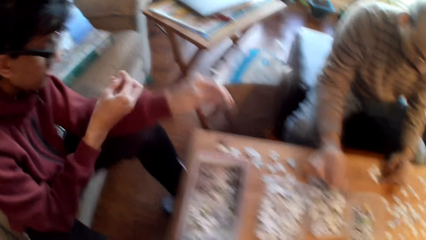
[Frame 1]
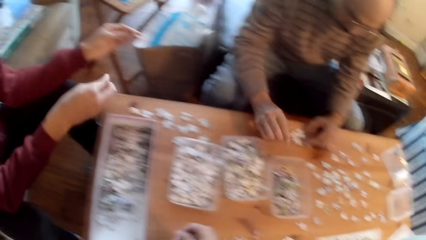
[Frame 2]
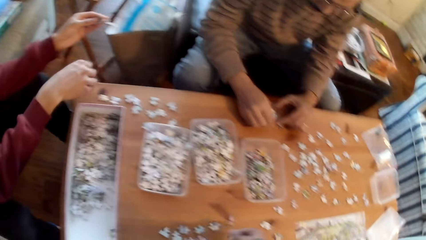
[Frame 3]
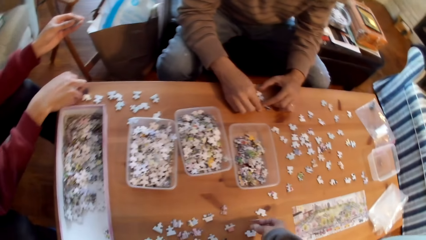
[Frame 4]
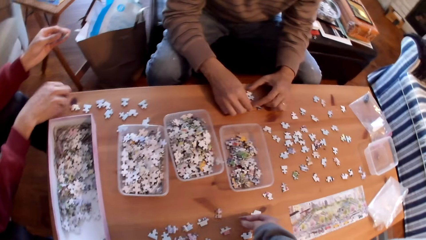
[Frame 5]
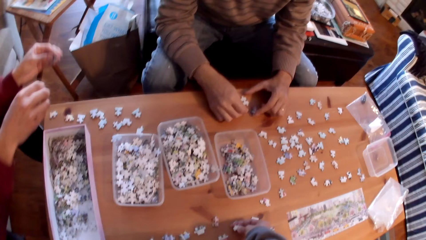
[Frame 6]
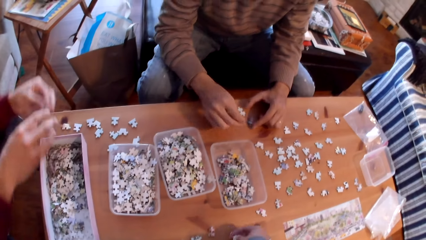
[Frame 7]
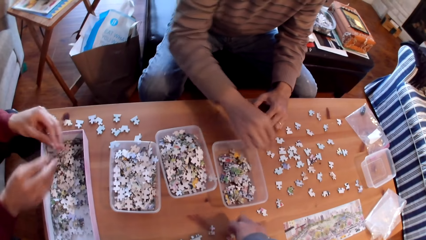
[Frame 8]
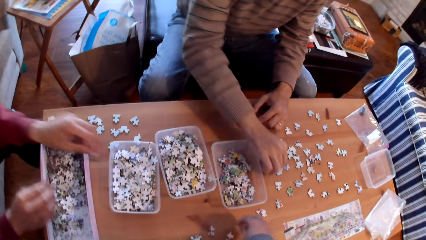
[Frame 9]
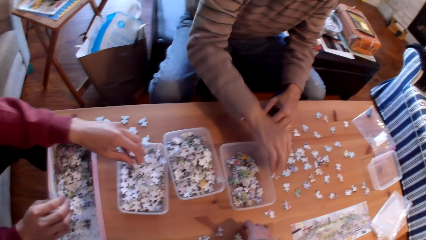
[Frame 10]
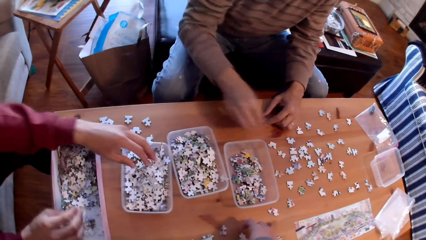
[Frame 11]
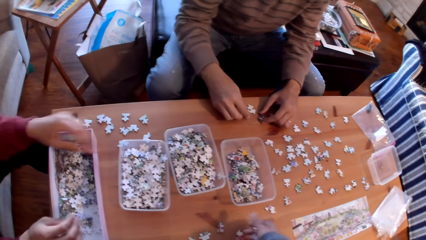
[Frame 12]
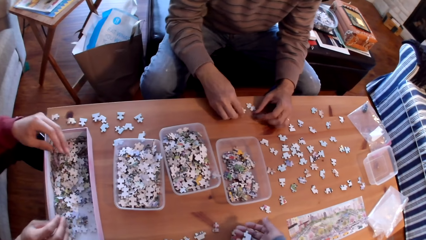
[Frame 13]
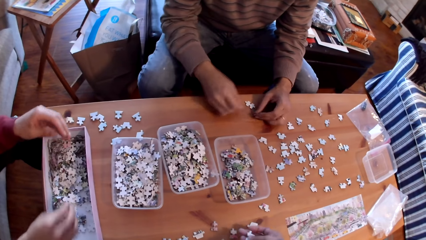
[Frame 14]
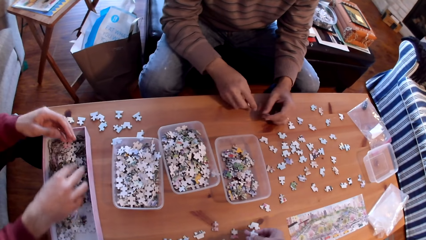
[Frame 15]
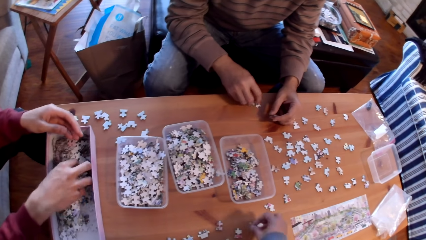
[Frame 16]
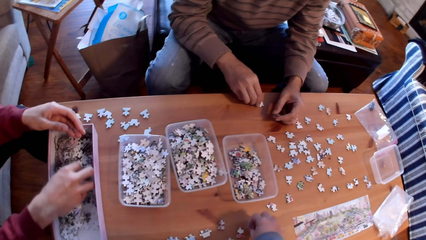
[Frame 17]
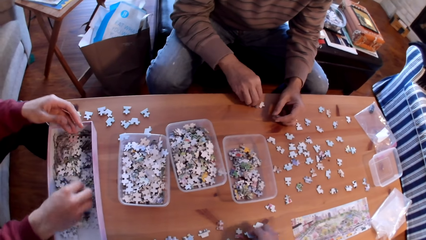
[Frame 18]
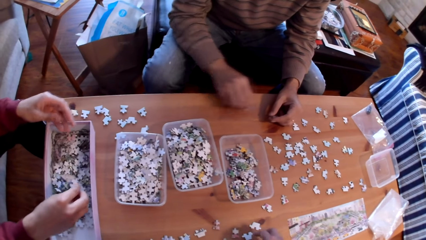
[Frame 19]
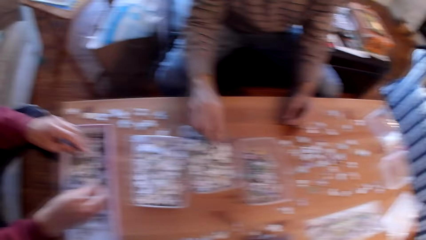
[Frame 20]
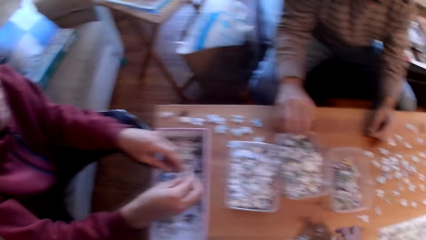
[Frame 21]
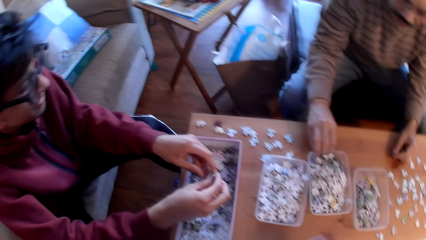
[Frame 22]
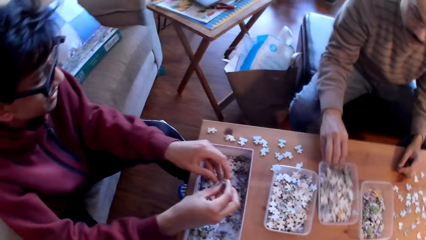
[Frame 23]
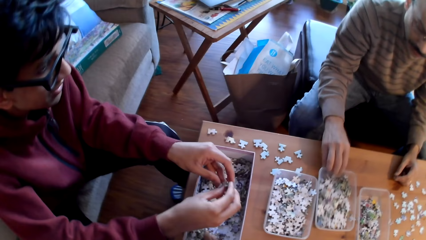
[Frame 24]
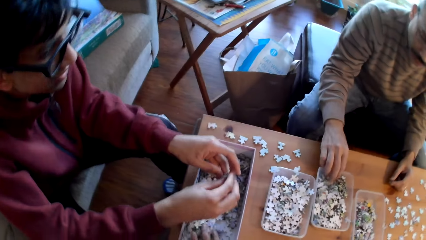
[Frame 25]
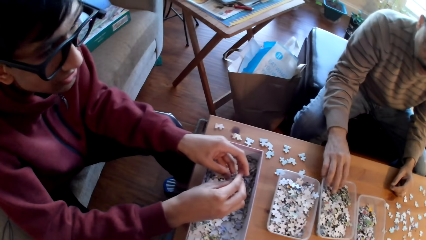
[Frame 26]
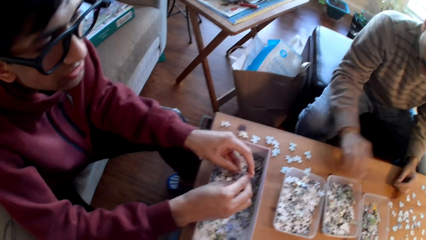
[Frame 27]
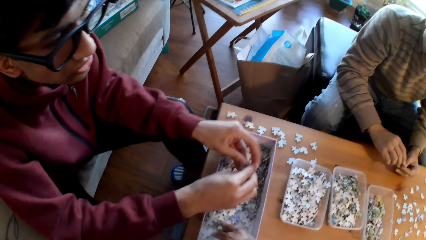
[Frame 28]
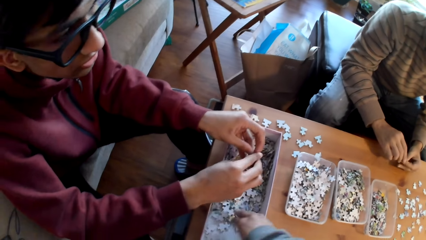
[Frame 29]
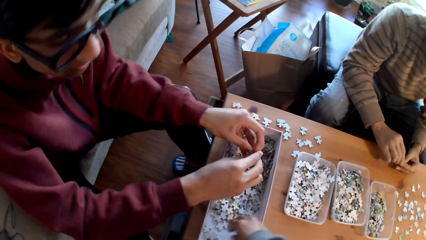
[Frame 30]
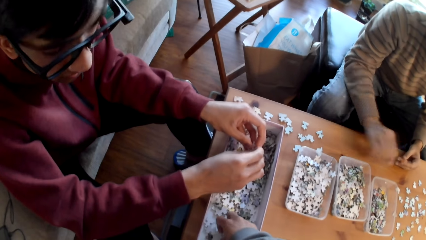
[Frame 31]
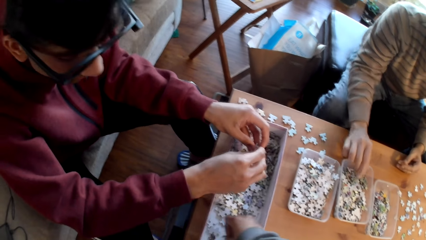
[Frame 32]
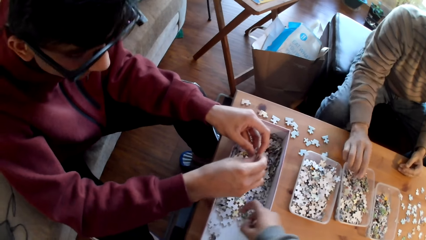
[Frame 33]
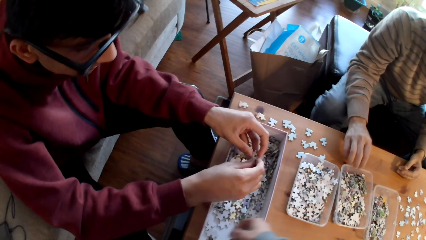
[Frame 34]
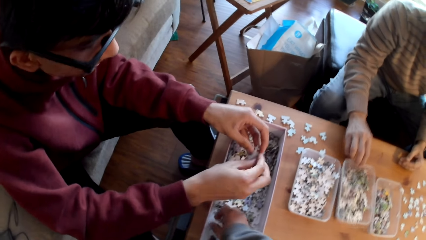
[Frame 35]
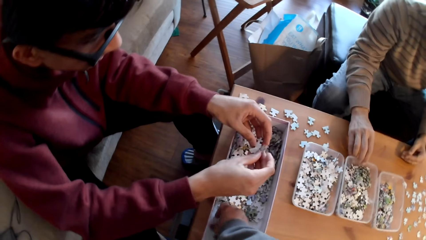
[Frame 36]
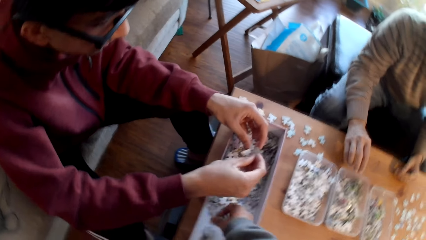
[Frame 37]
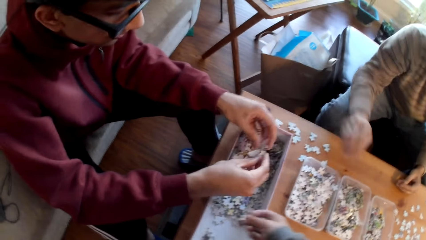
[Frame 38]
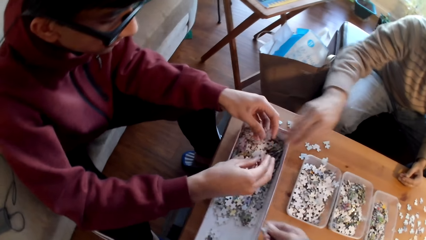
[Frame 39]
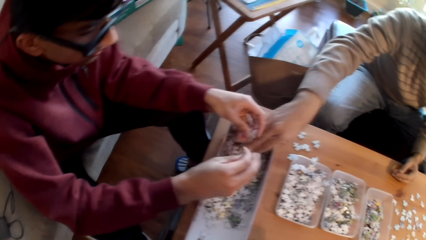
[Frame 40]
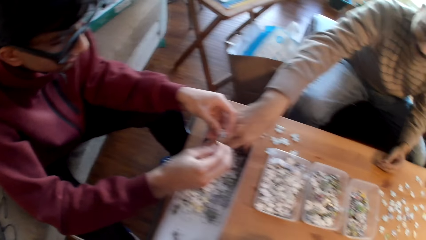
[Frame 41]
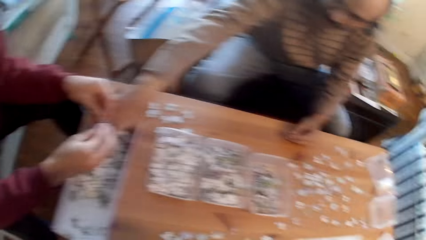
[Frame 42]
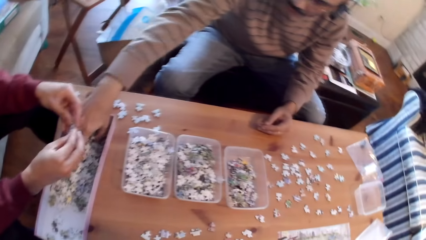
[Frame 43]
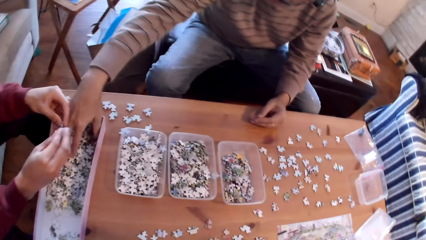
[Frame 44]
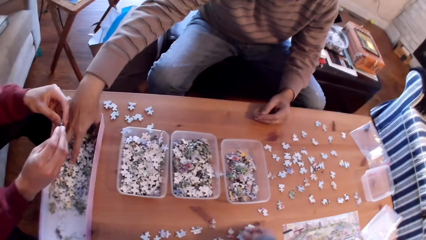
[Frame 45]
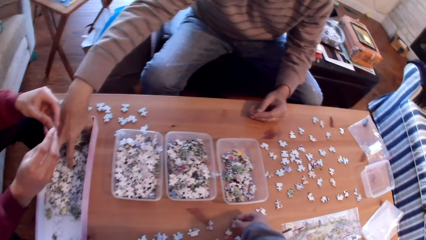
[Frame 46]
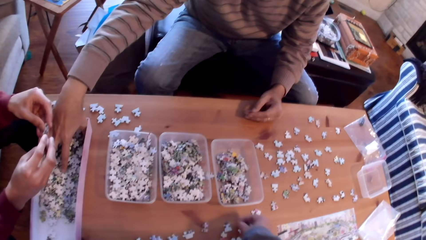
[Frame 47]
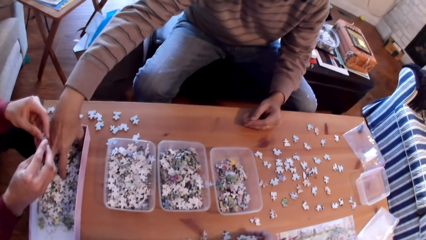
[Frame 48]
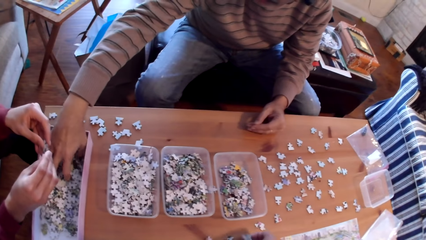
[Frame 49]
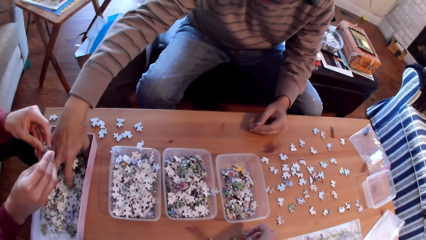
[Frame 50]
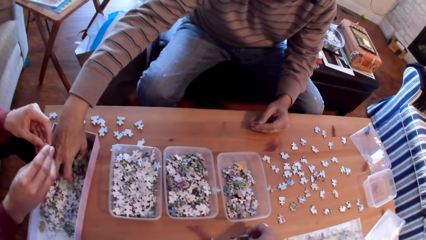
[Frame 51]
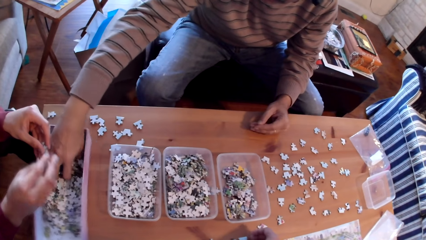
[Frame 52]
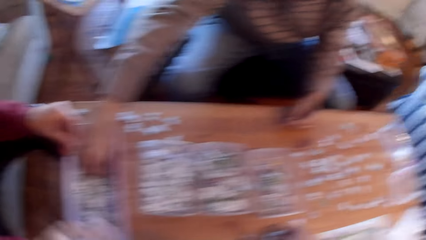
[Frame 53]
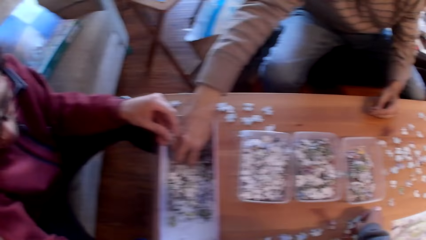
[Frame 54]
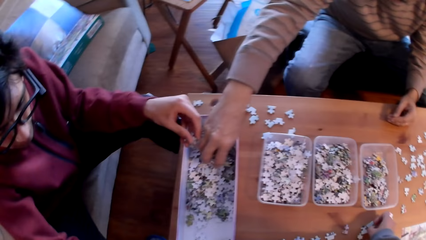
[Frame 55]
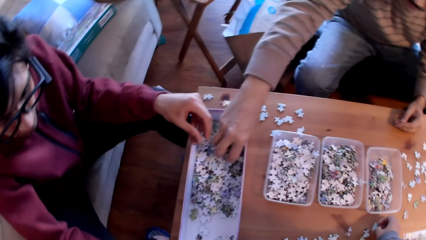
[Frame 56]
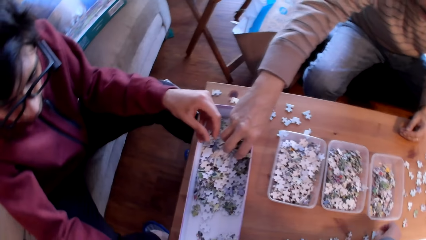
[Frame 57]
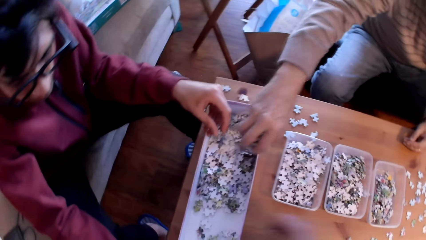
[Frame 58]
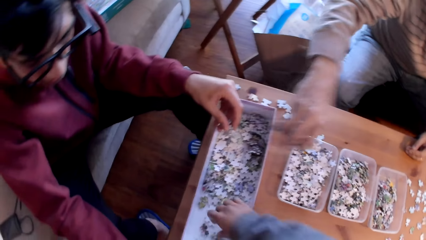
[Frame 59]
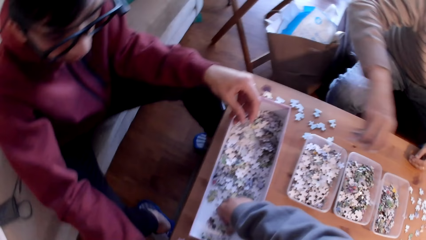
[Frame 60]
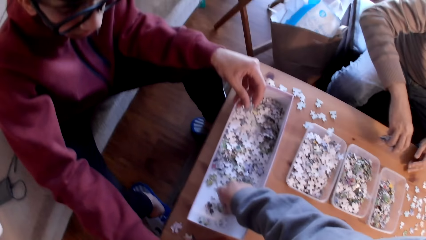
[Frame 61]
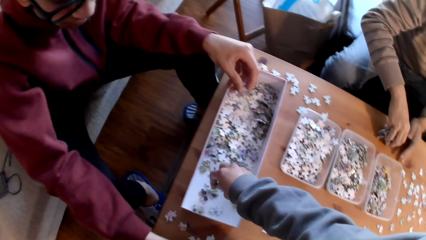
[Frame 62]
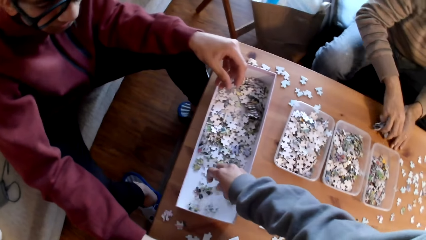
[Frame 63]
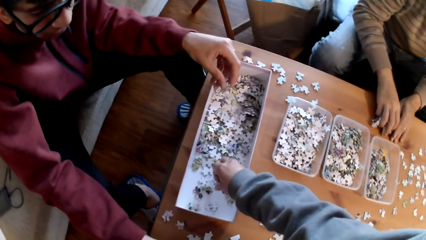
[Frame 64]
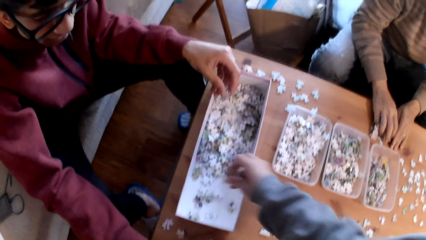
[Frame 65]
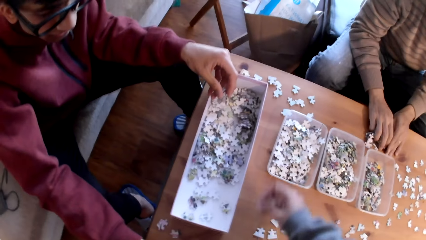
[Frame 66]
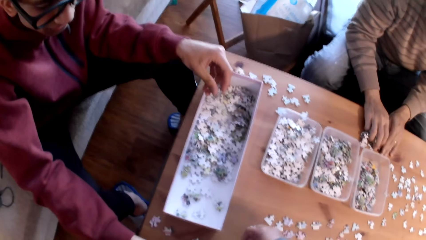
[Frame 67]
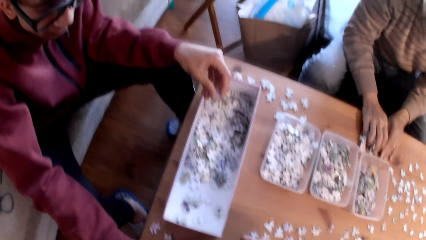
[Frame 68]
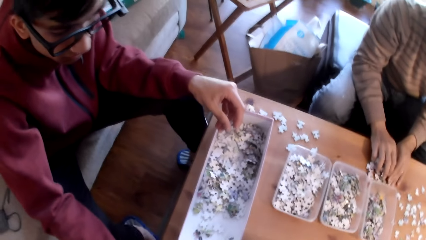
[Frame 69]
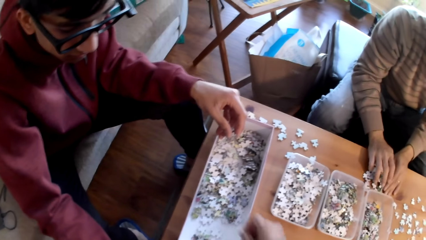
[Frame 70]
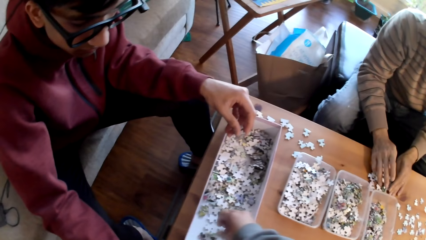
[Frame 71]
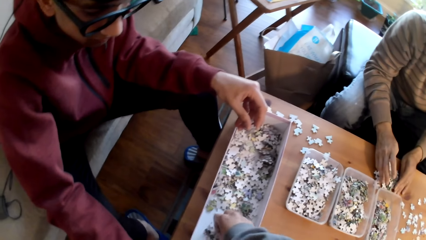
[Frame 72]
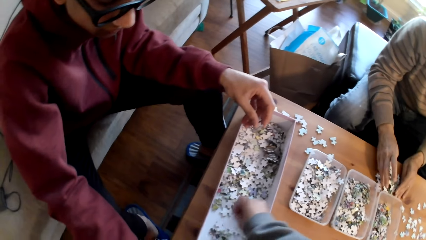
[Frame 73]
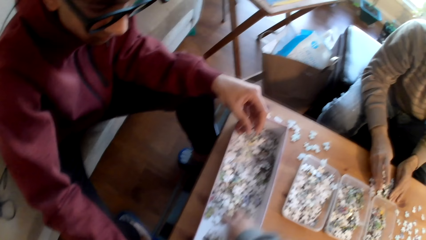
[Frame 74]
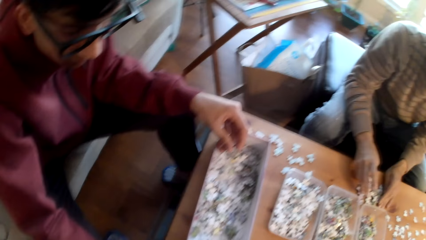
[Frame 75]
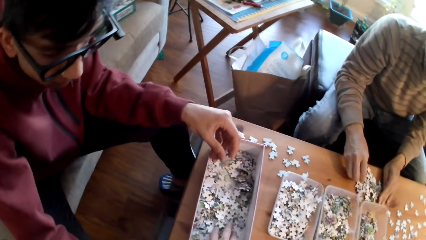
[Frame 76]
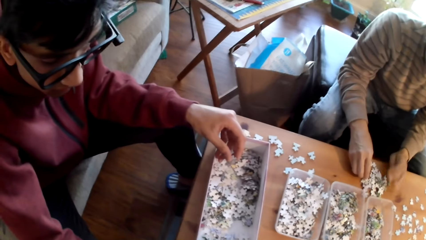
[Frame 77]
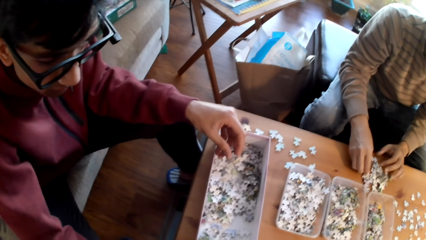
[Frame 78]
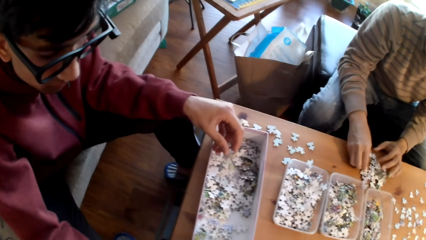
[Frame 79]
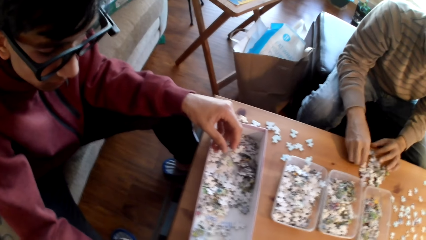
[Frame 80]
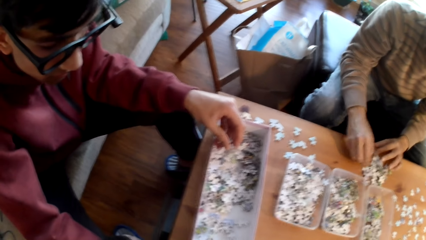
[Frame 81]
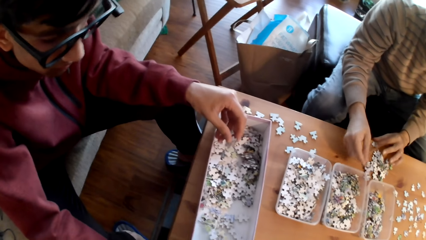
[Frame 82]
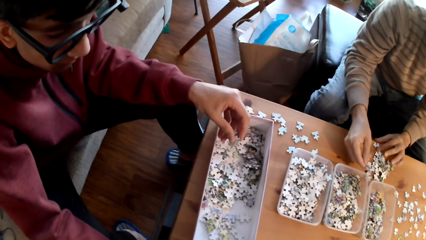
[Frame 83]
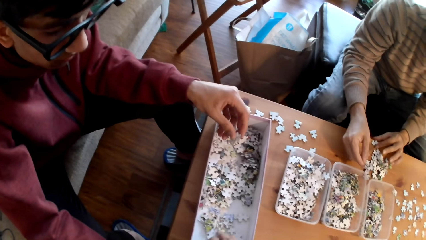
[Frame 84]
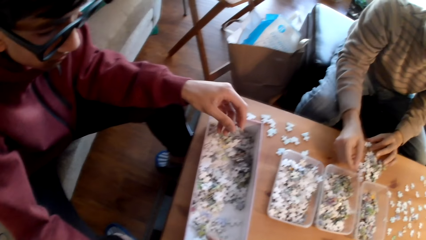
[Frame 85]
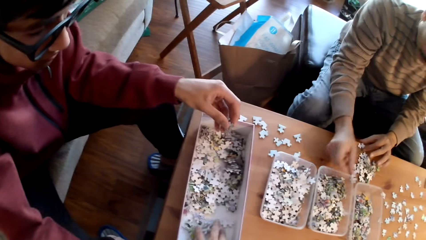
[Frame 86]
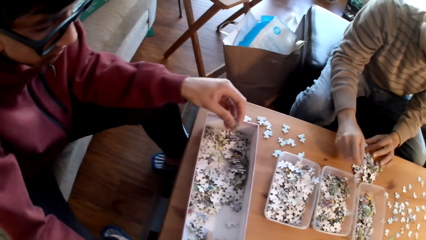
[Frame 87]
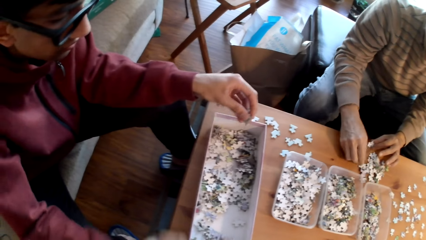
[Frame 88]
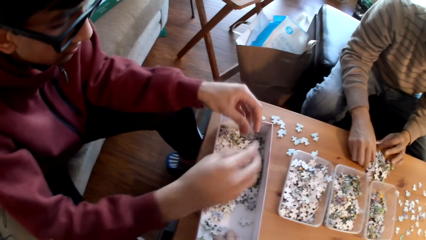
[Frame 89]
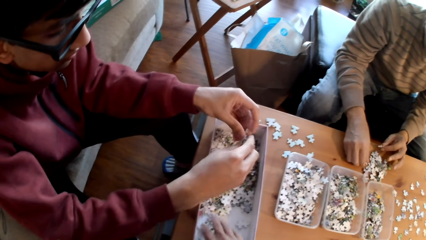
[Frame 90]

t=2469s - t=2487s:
A man arranges the cards. The man shakes the tin. The camera wearer talks to another man. The other man picks jigsaw puzzle pieces. The first man takes the cards from the tin. The camera wearer takes the cards from the tin. The other man puts down the jigsaw puzzle pieces and sorts jigsaw puzzle pieces. The first man sorts a jigsaw puzzle piece. The camera wearer sorts a jigsaw puzzle piece.
